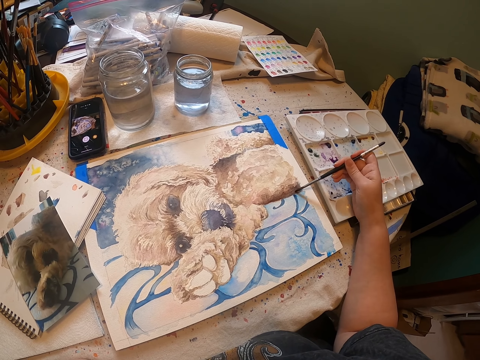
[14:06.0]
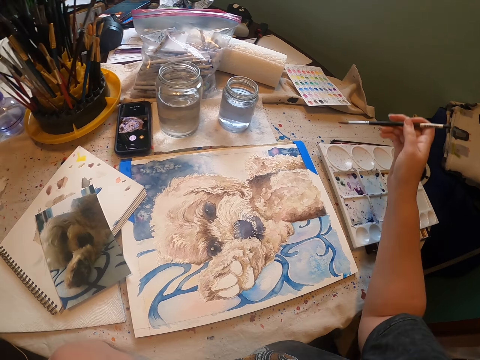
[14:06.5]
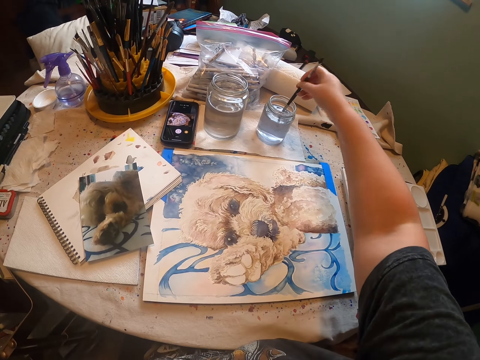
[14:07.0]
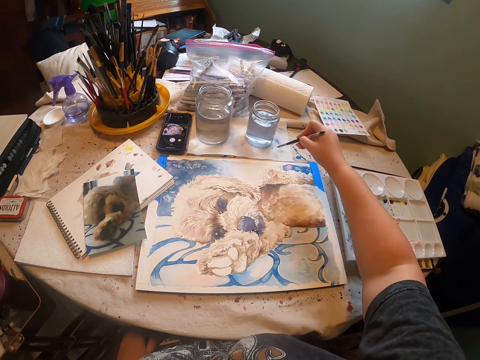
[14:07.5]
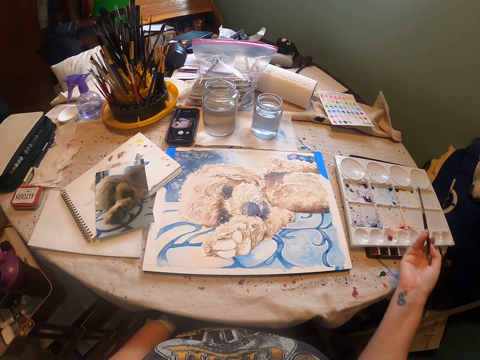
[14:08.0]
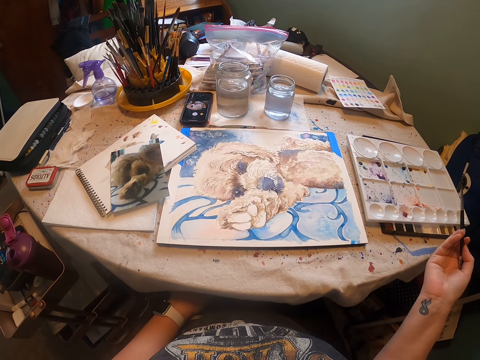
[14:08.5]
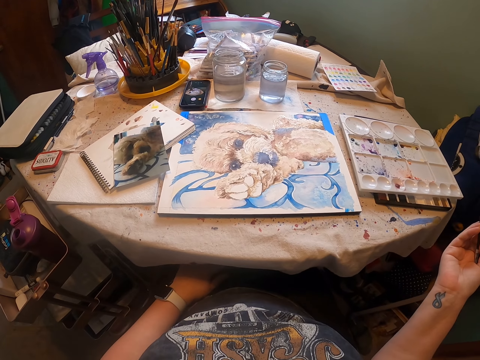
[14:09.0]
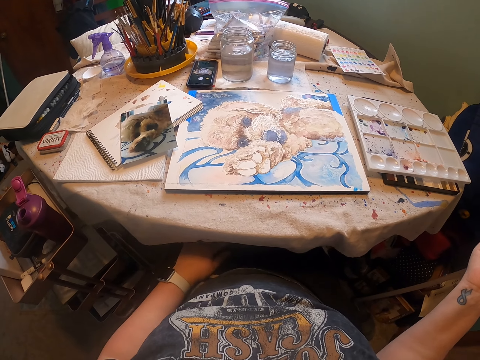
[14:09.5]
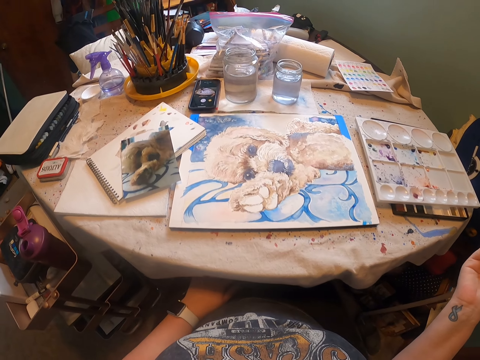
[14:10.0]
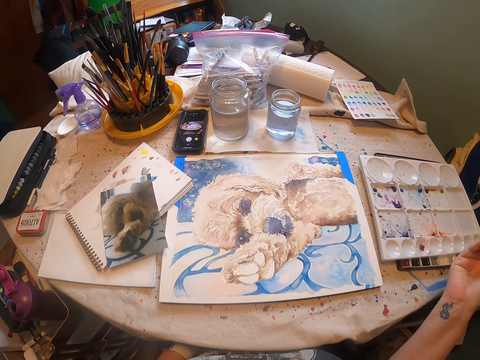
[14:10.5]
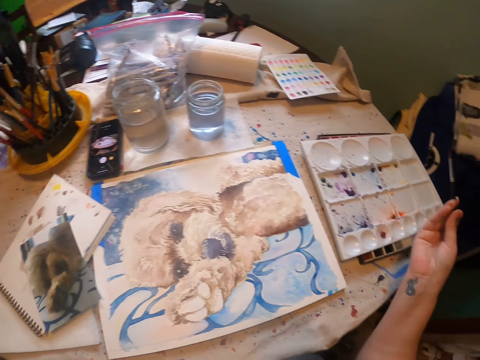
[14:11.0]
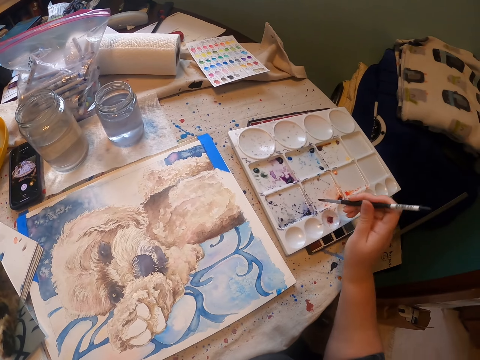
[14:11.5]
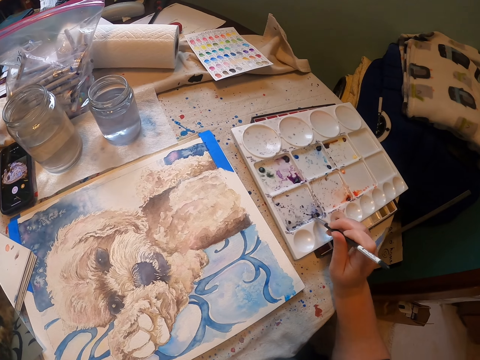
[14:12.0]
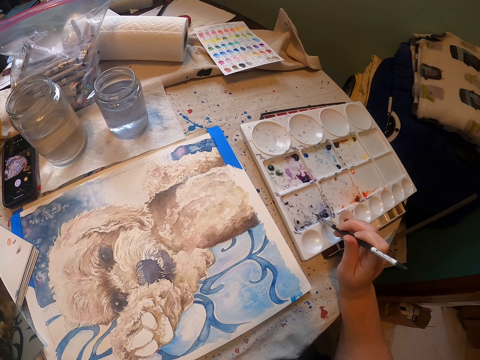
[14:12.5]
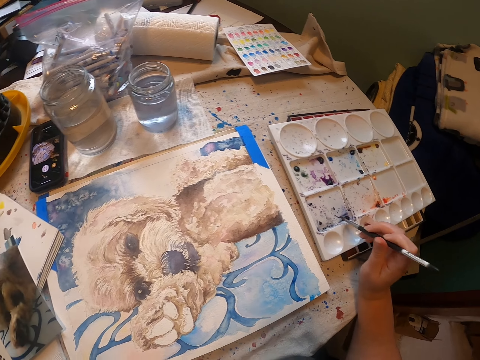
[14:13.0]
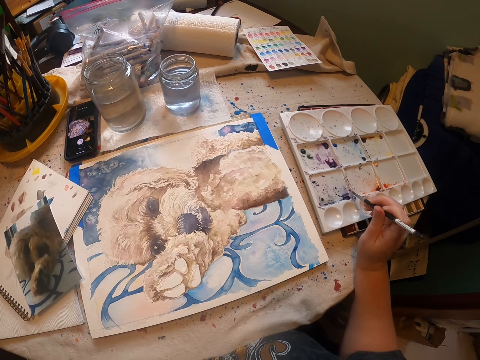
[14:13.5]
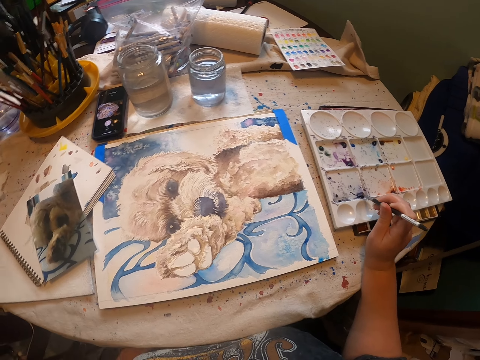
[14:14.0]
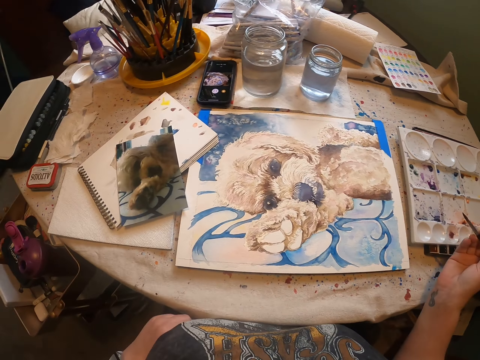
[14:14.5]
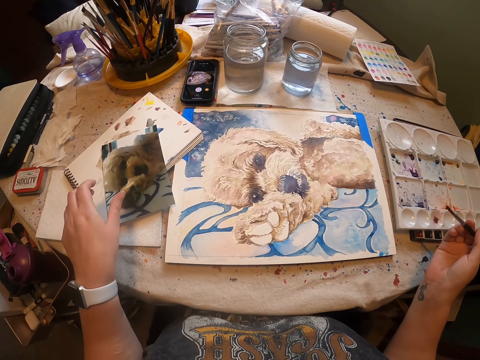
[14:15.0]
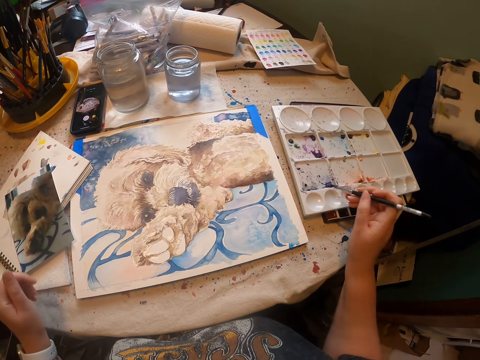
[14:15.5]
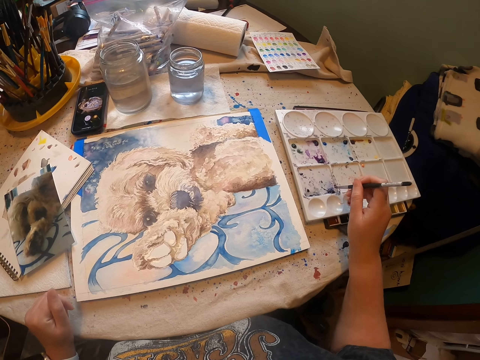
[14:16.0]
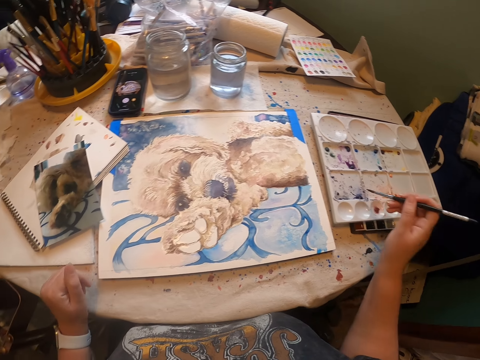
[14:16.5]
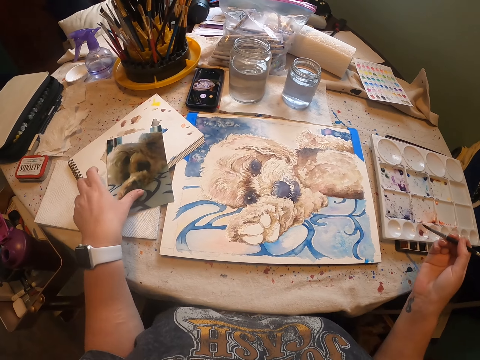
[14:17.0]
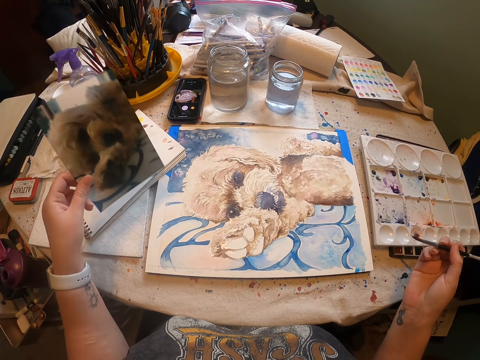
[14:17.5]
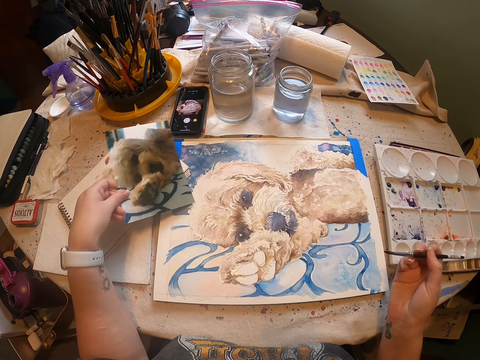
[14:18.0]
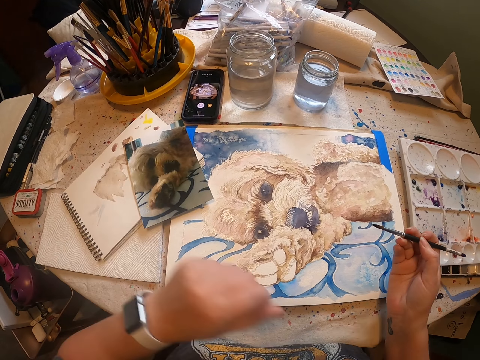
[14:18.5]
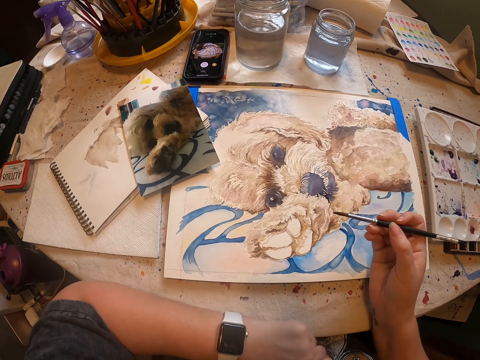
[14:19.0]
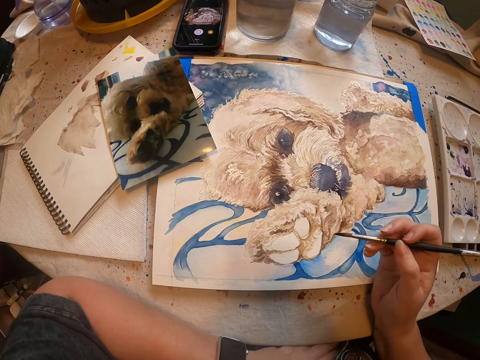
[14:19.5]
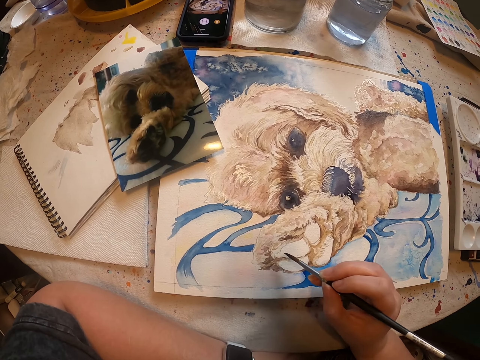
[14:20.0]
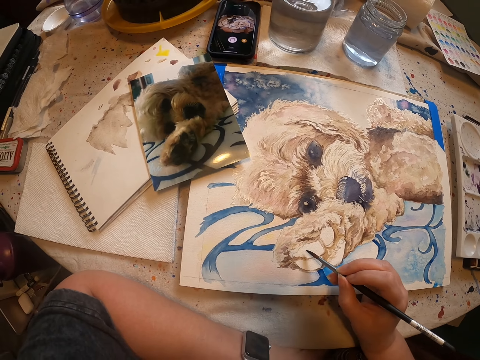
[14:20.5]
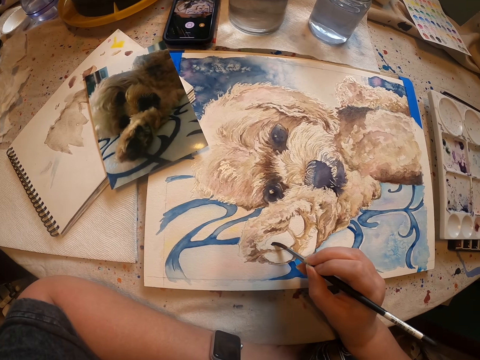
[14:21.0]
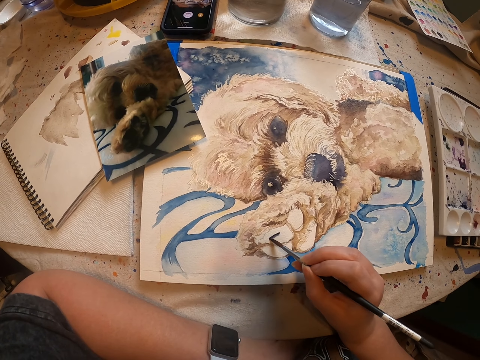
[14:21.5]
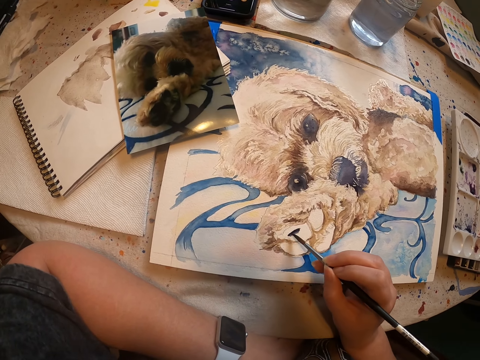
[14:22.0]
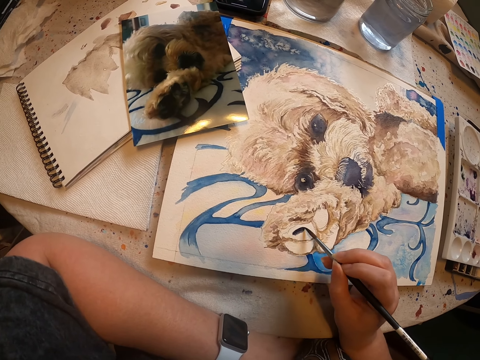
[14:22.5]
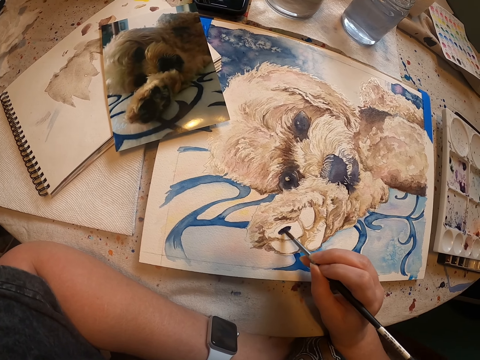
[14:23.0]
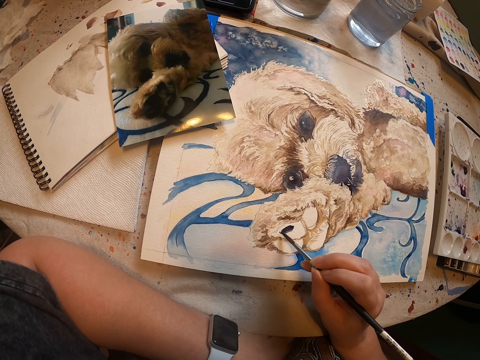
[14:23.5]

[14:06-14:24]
The camera wearer dips the painting brush or drawing brush in liquid with the right hand. They wipe off excess liquid on a piece of paper with the right hand. They look at the painting. They rub the drawing brush on the paint tray. They scoop paint from the painting palette with the right hand. They touch a picture or photo on the table. They move the left hand. They rub the drawing brush on the paint tray. They scoop paint from the painting palette with the right hand. They pick the photo from the table with the left hand. They place the photo on the table. They paint a drawing on the piece of paper with the right hand.

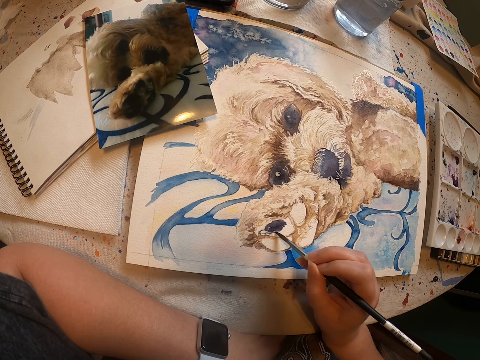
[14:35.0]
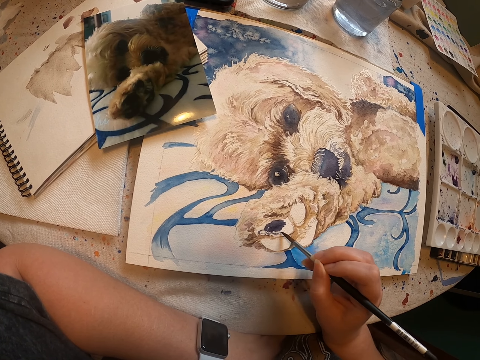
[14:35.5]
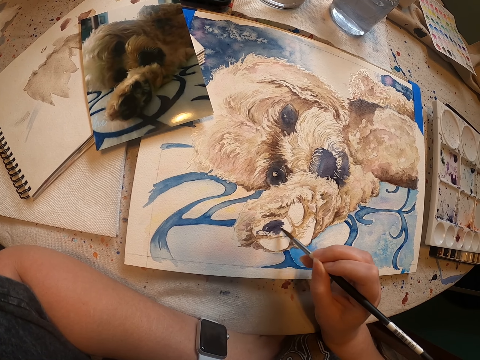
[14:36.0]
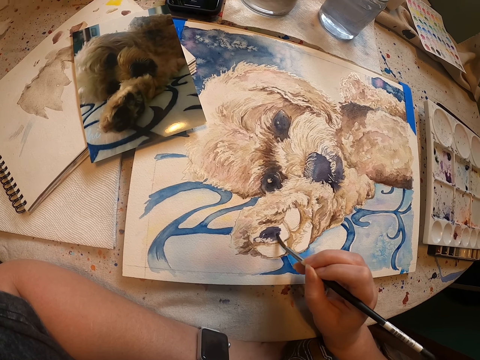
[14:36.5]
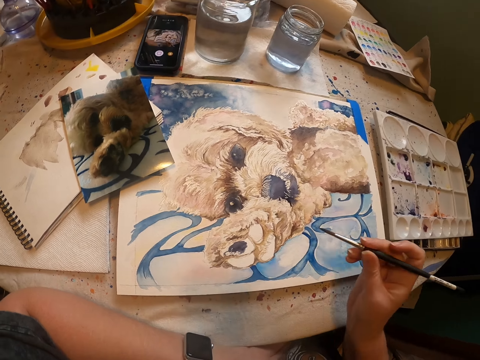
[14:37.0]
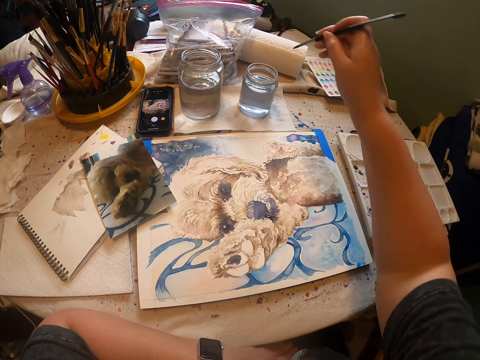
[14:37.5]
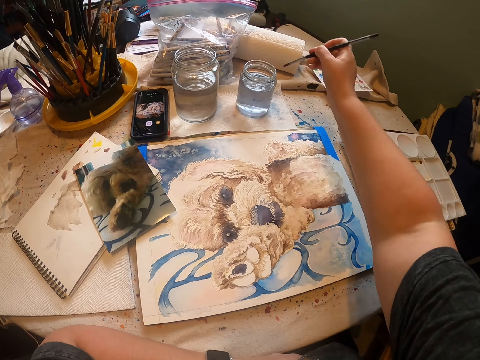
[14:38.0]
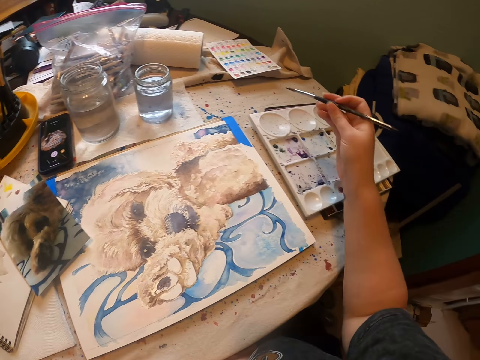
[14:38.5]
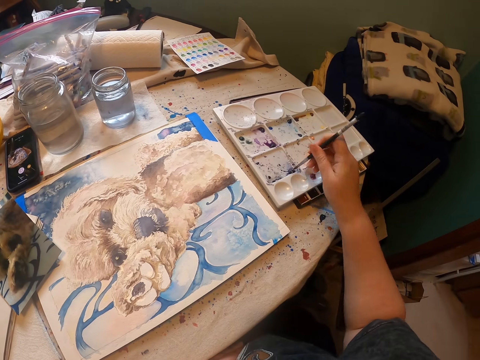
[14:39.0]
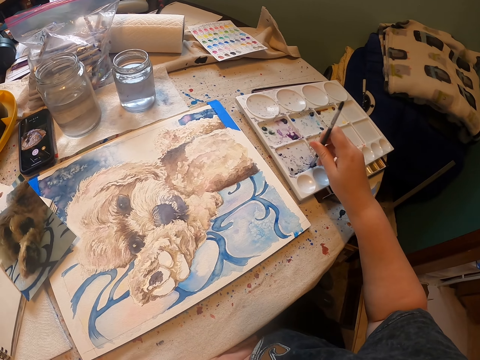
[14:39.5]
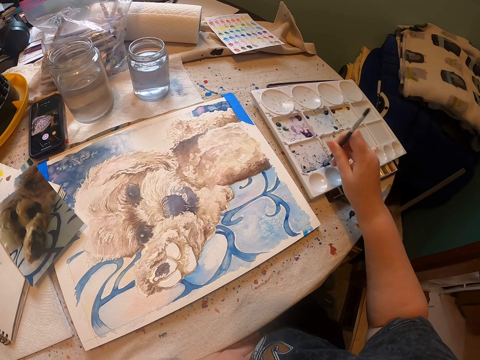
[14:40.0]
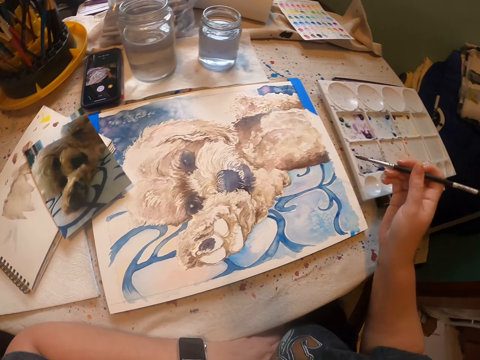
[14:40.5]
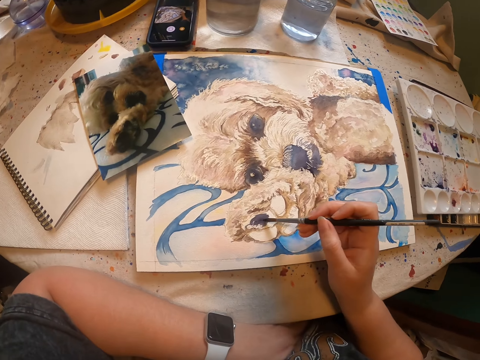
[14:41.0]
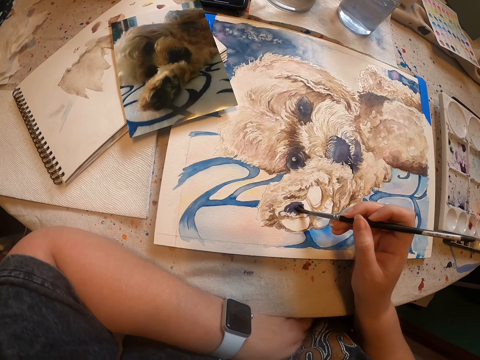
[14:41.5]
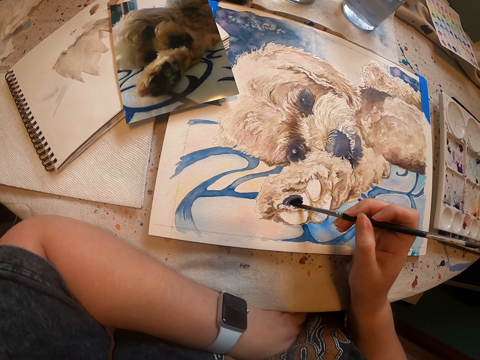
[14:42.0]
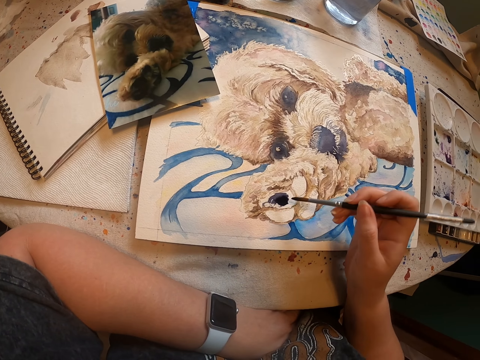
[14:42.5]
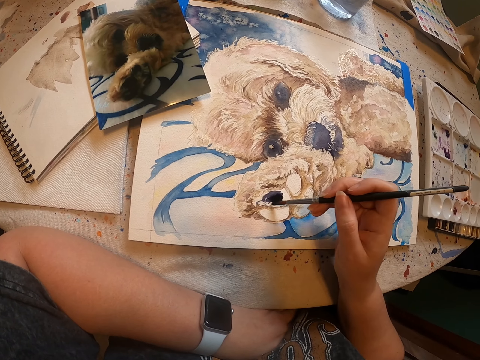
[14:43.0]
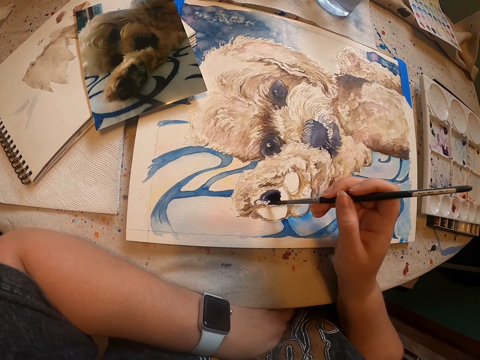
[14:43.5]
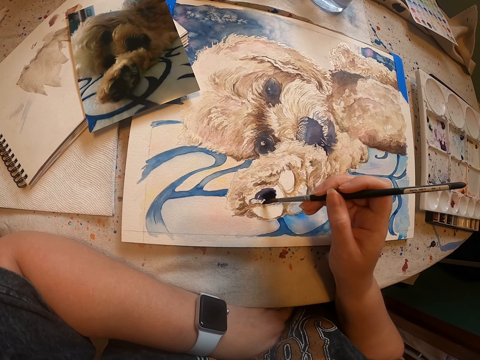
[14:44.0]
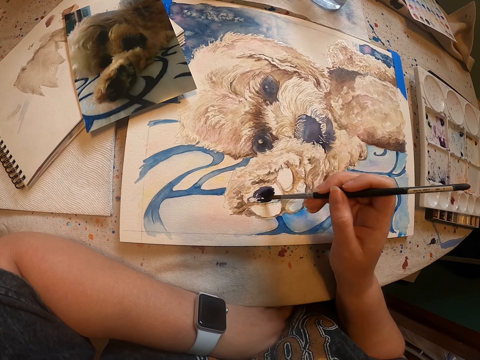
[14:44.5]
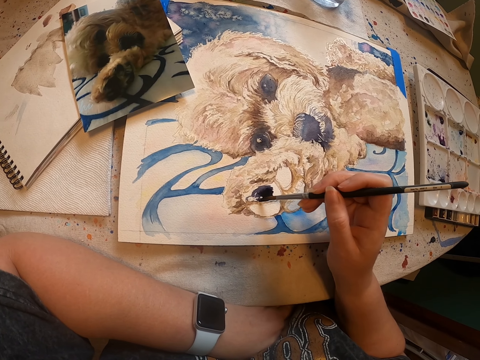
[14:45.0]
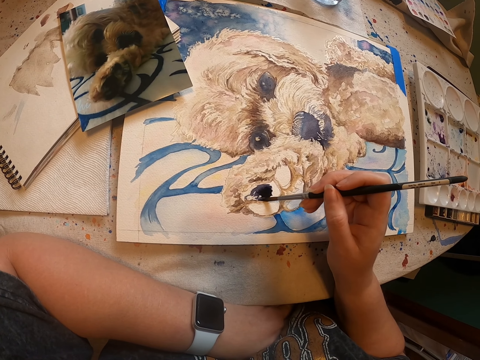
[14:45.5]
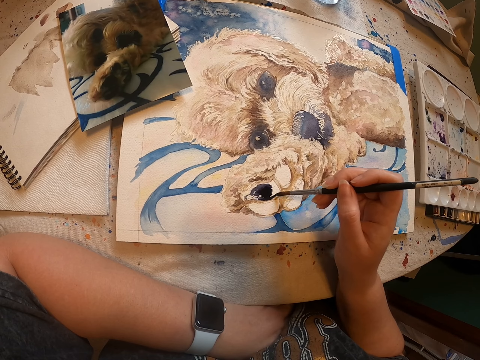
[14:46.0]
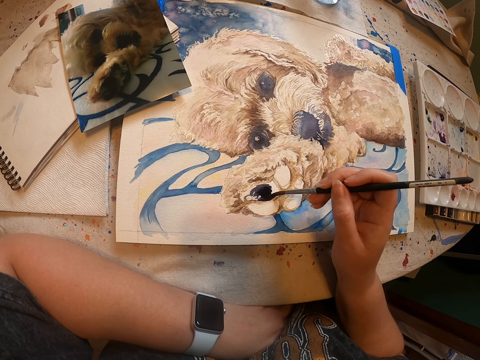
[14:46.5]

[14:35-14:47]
The camera wearer dips the painting brush or drawing brush in liquid with the right hand. They wipe off excess liquid on a piece of paper with the right hand. They rub the drawing brush on the paint tray. They scoop paint from the painting palette with the right hand. They paint a drawing on the piece of paper with the right hand.
